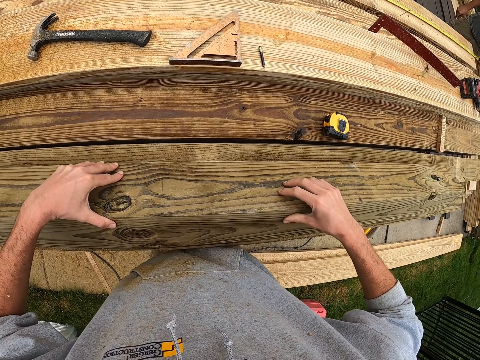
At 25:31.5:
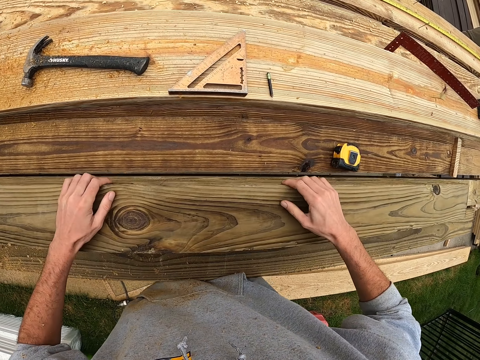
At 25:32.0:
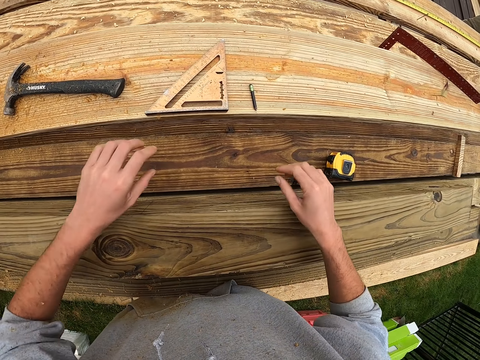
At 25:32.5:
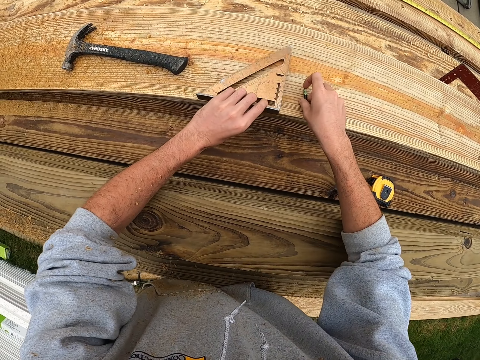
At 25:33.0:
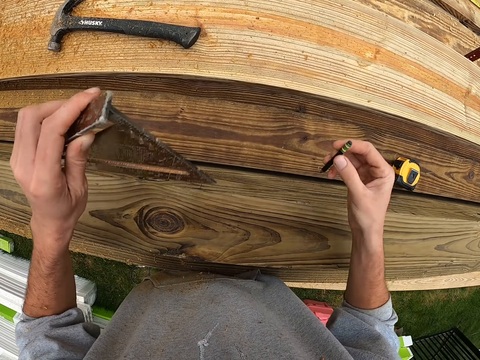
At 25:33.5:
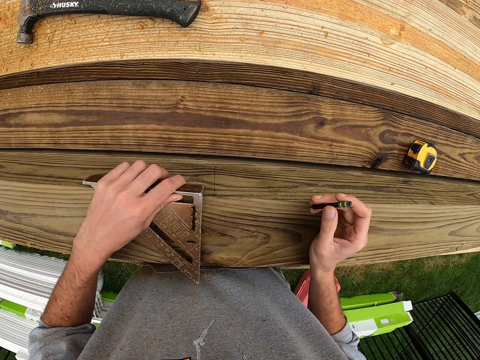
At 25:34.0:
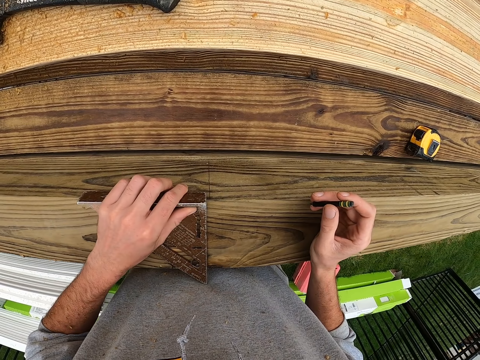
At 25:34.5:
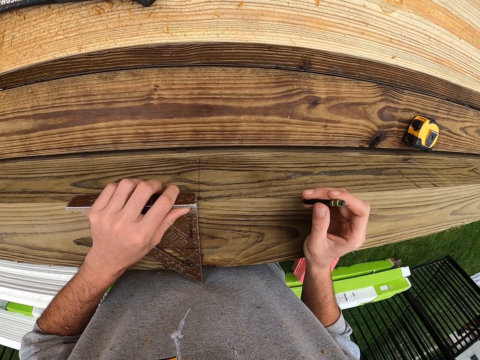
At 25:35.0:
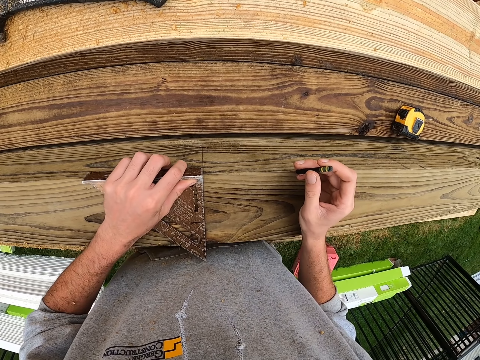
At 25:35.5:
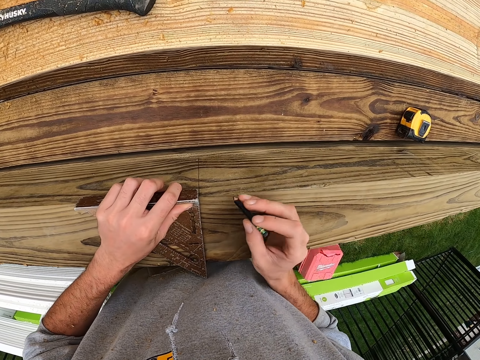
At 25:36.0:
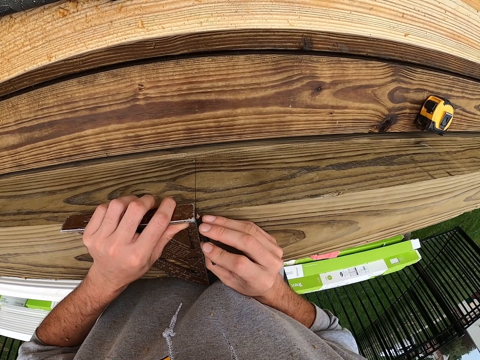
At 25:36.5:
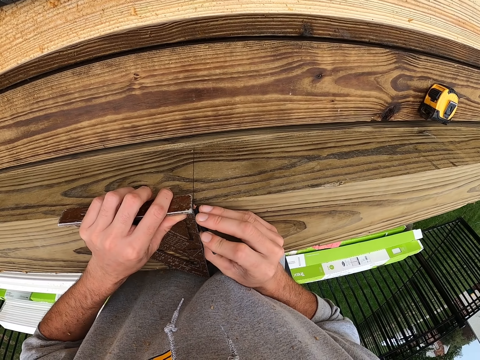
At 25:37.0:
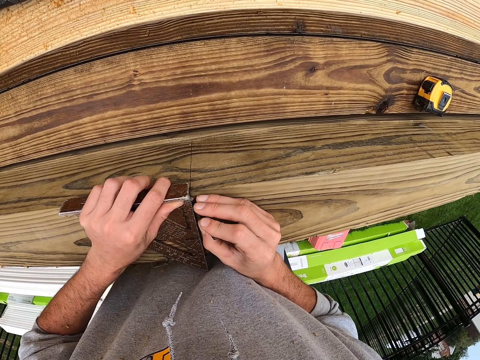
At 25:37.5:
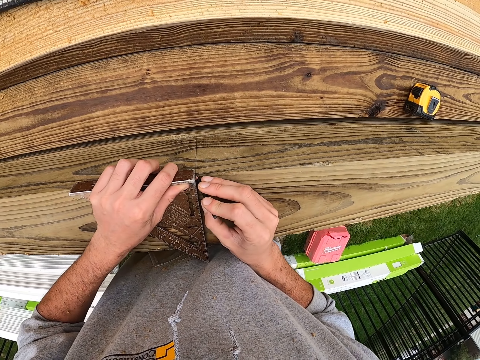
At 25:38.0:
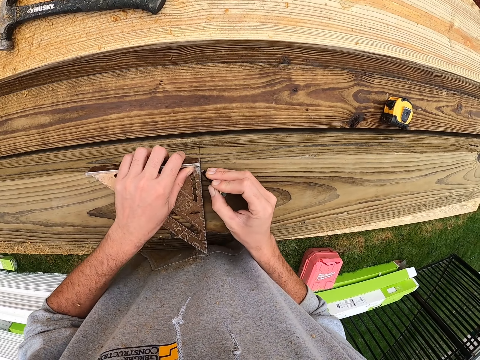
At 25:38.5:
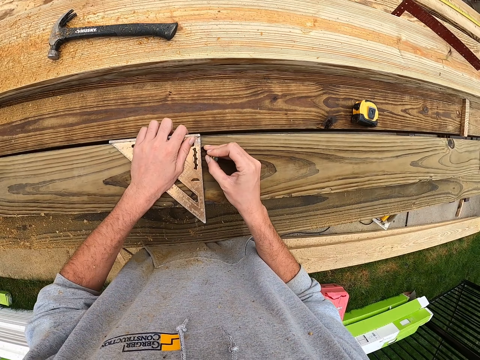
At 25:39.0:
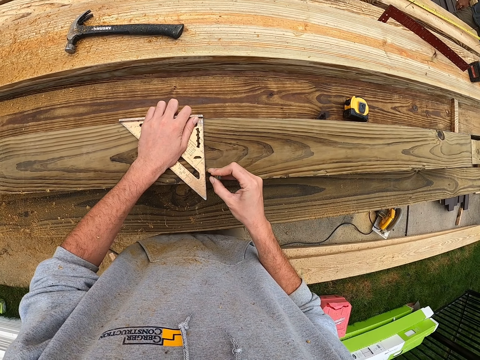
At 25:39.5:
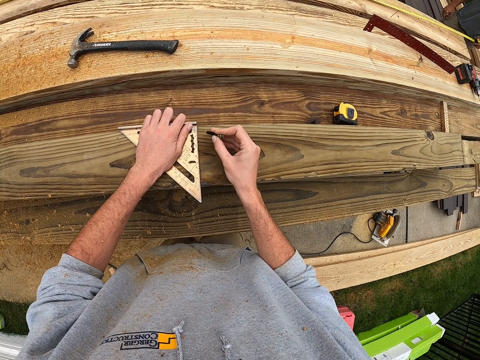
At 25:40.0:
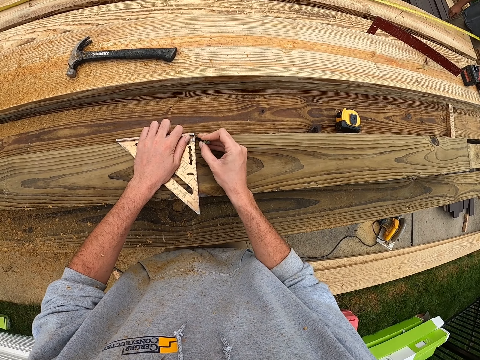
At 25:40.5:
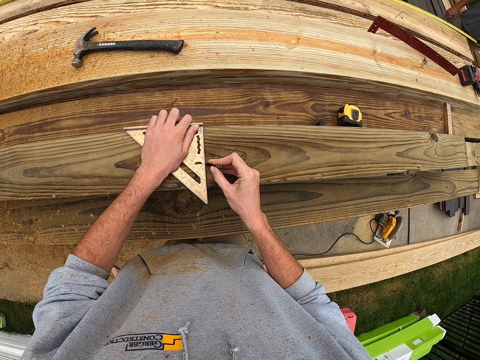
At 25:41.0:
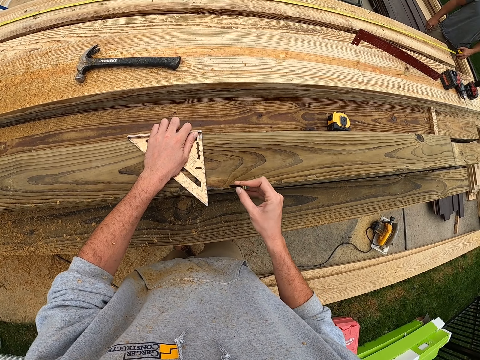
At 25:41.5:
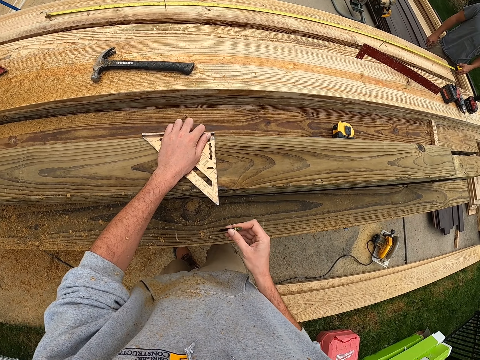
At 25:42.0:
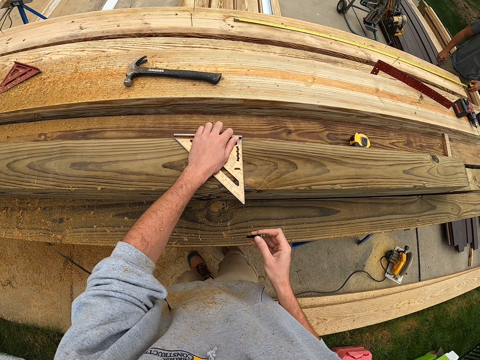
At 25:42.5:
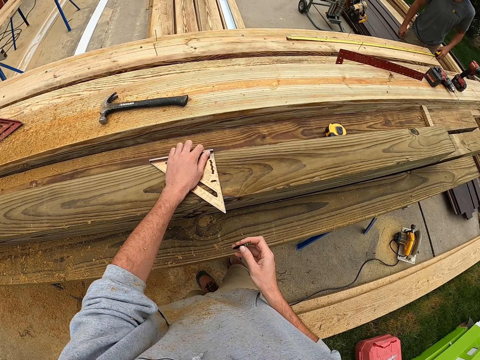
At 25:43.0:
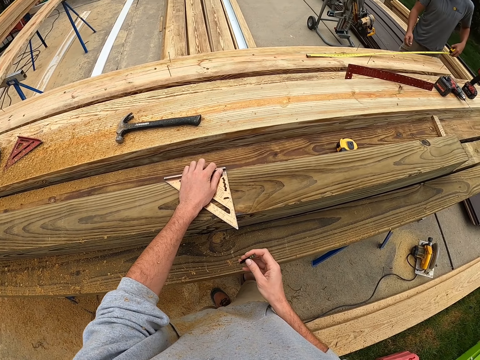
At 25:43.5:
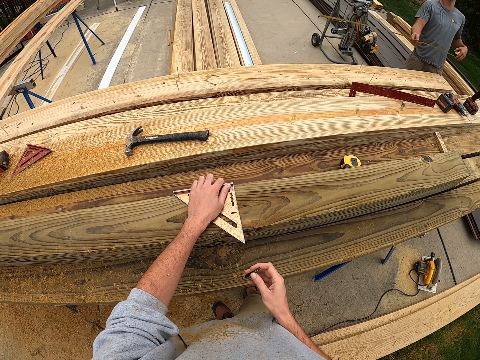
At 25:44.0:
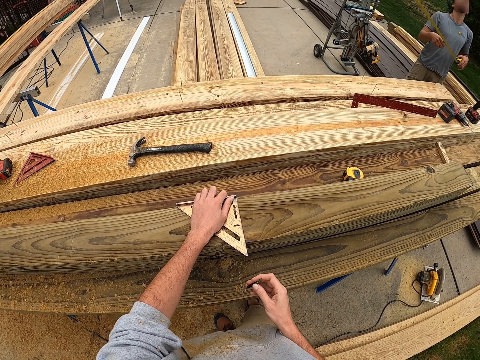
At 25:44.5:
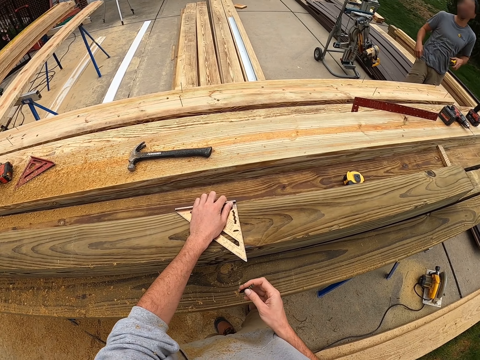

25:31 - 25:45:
The camera wearer turns the piece of lumber with both hands. They mark the piece of lumber with a pen.

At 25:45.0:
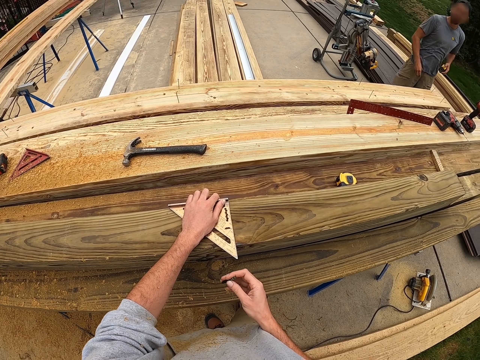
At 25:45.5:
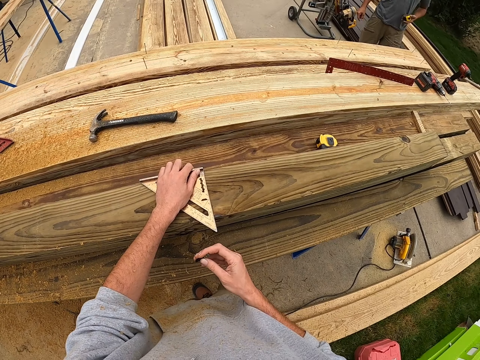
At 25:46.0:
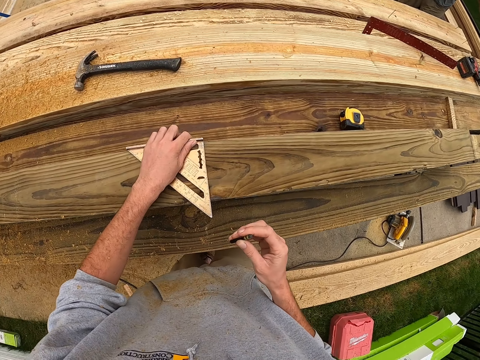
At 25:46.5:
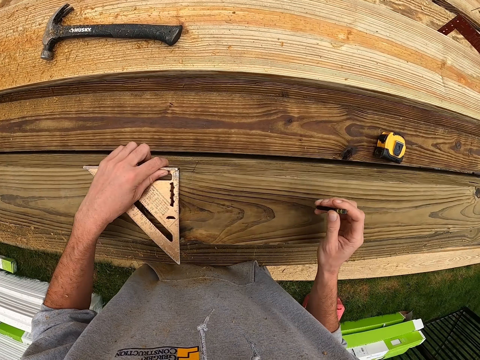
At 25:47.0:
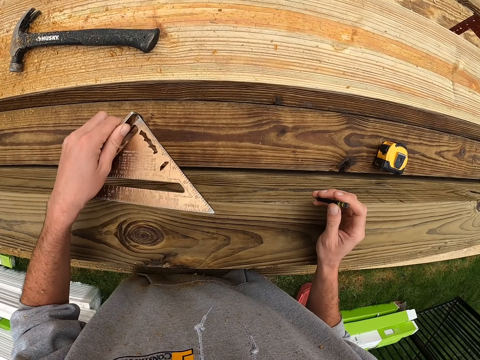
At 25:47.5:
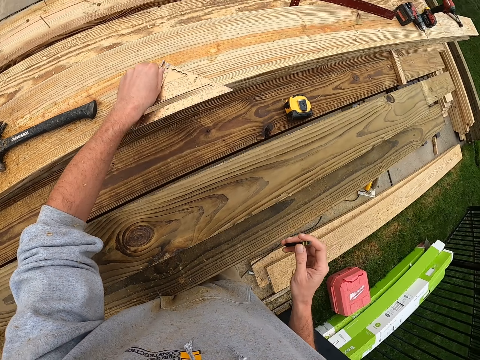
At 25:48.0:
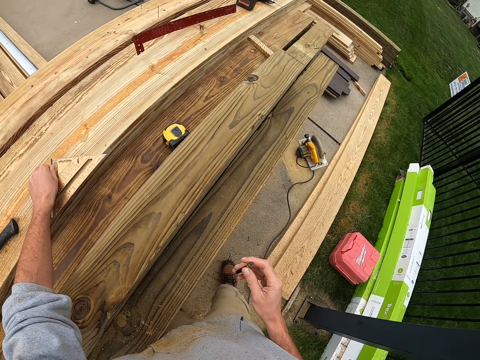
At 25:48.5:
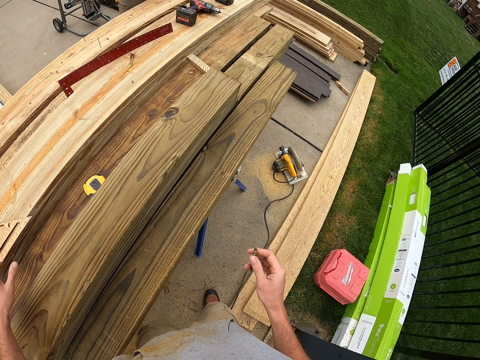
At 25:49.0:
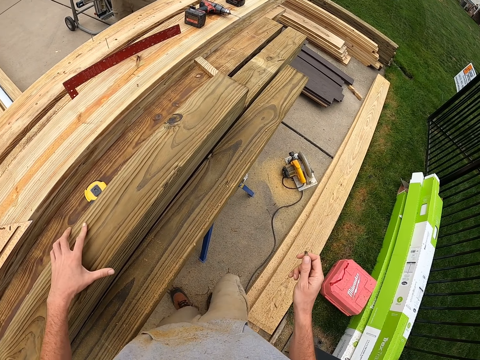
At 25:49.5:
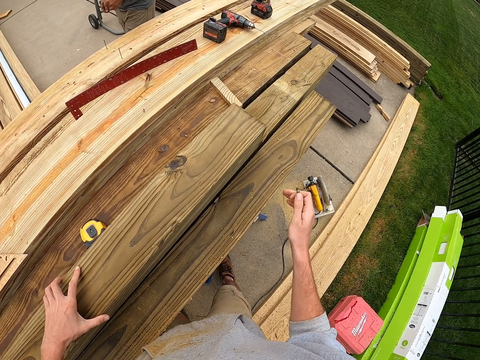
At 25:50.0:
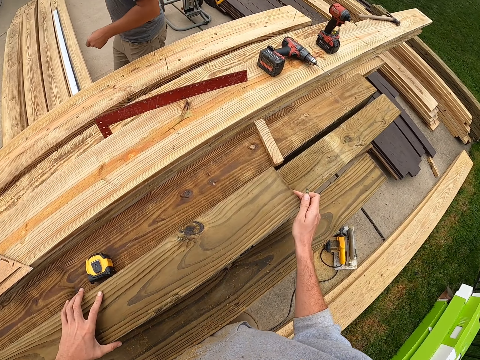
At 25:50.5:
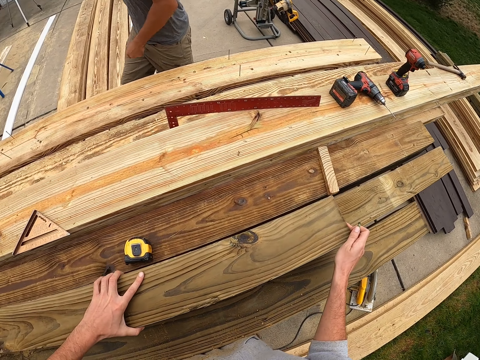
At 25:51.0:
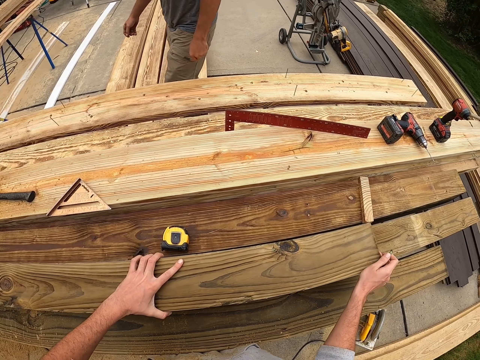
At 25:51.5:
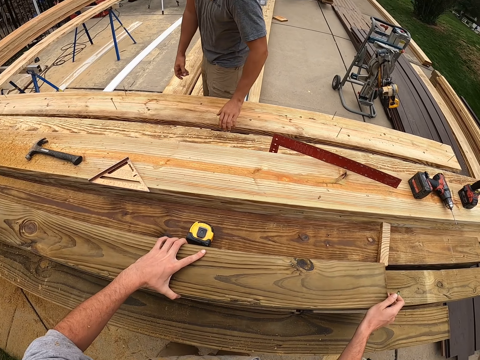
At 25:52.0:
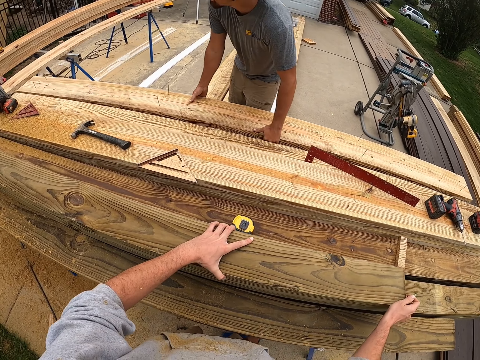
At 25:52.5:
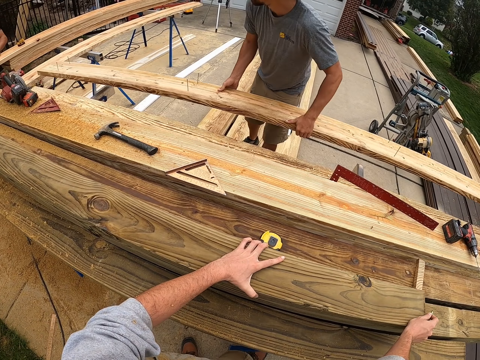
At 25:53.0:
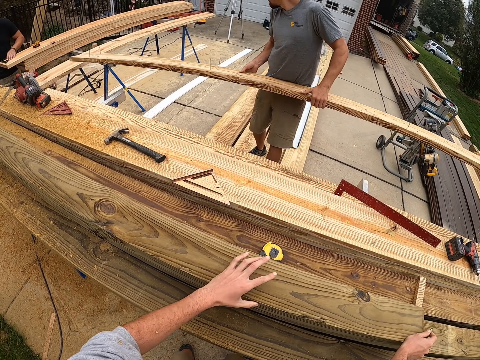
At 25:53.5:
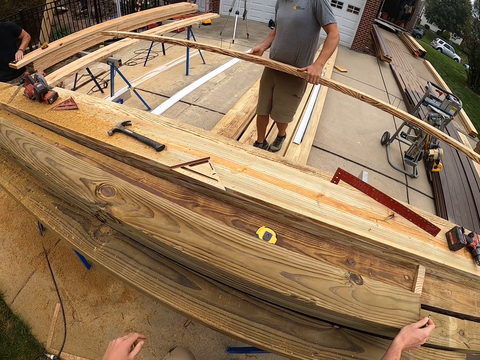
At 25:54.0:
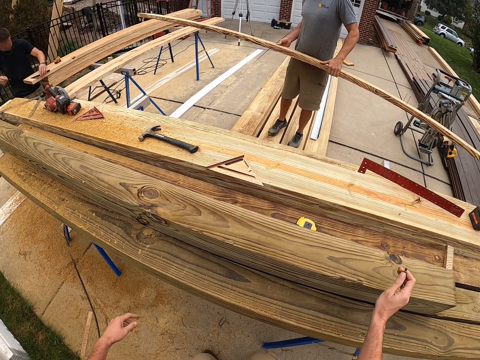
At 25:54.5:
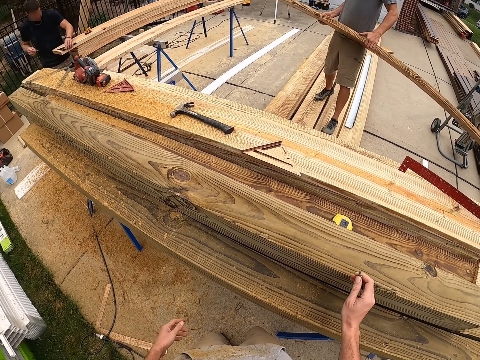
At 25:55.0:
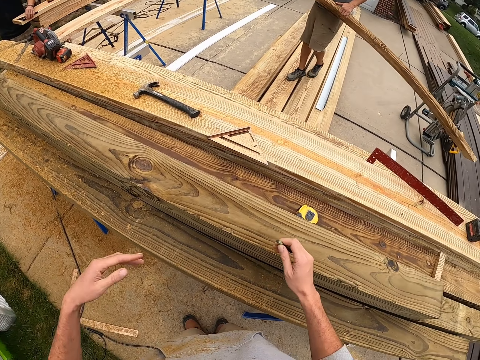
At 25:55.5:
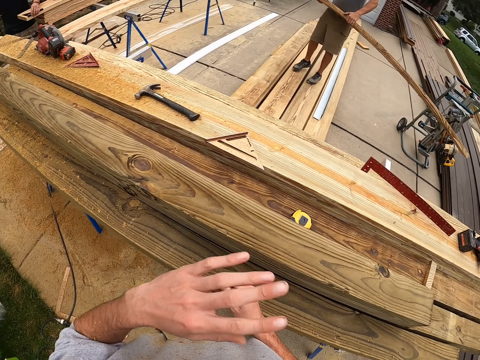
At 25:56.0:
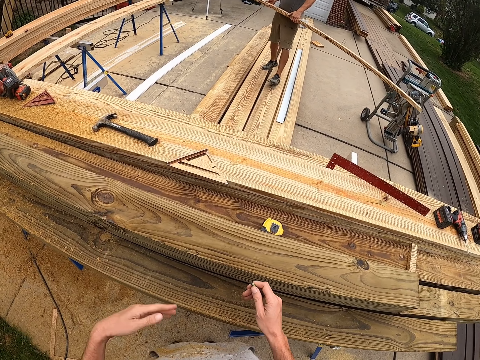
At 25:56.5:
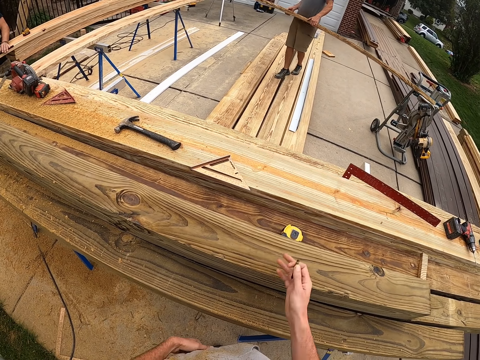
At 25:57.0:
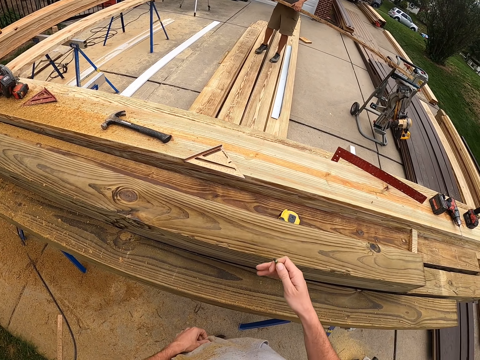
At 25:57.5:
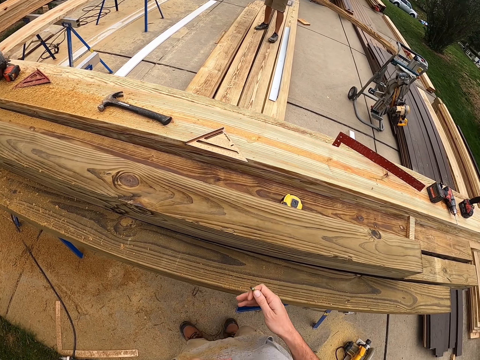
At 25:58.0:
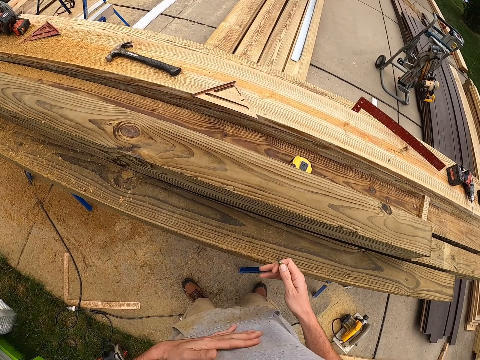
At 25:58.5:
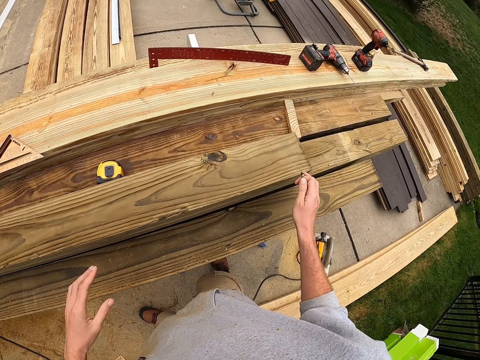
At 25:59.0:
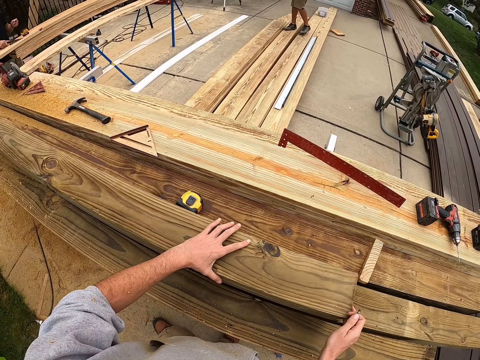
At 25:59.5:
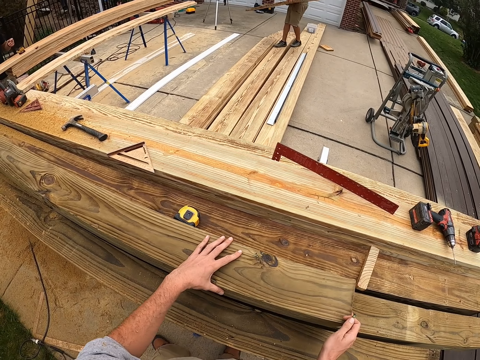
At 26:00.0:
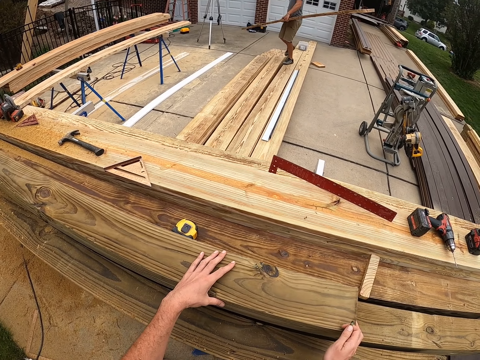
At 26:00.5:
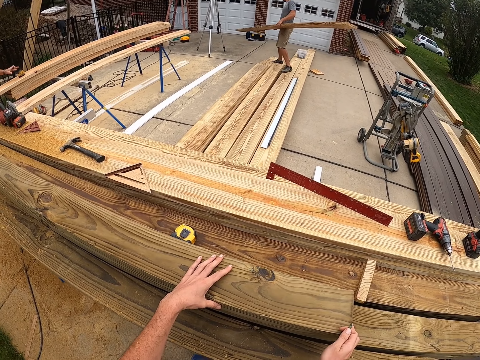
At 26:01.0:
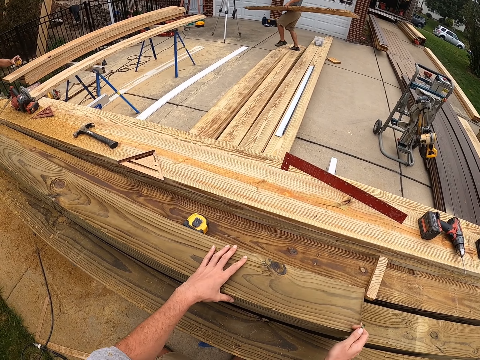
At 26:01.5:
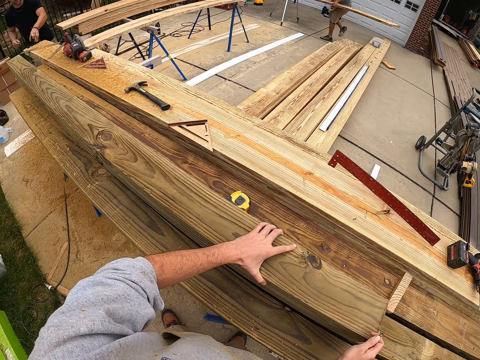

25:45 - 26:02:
The camera wearer puts the aluminum alloy triangular ruler on the piece of lumber. They interact with a man. They hold the piece of lumber.
